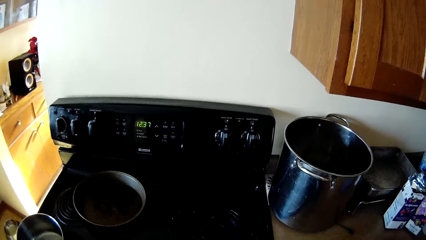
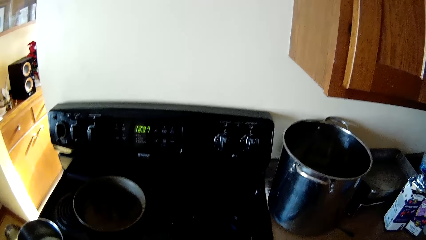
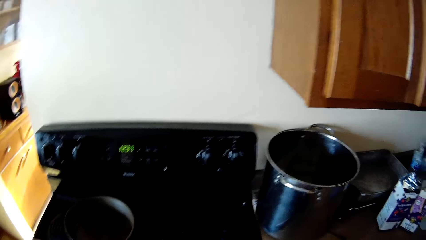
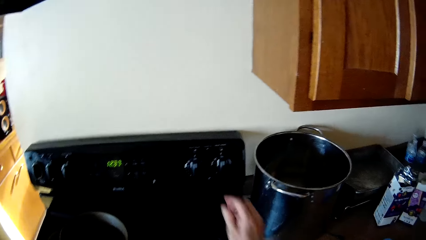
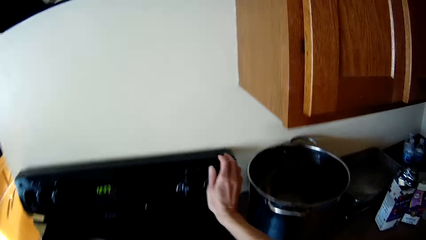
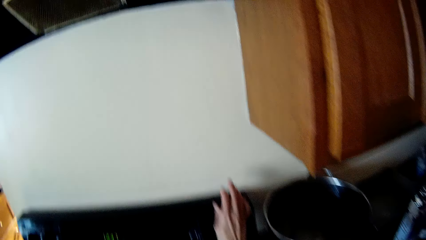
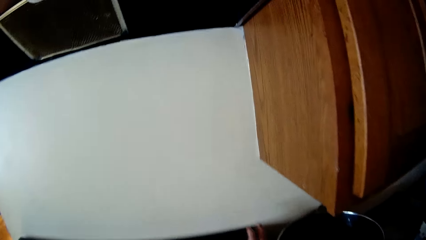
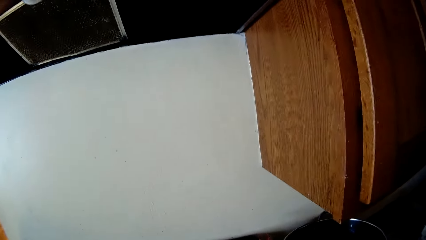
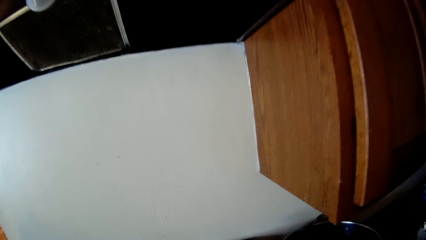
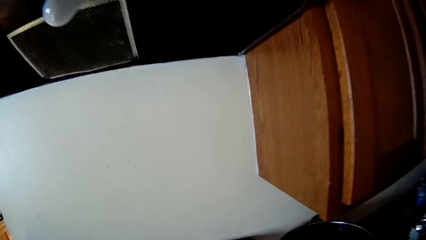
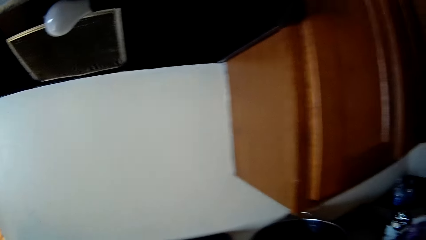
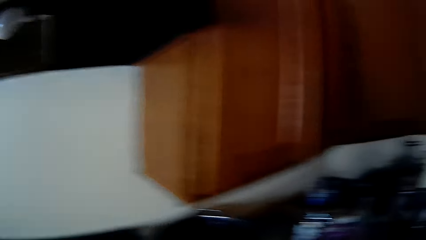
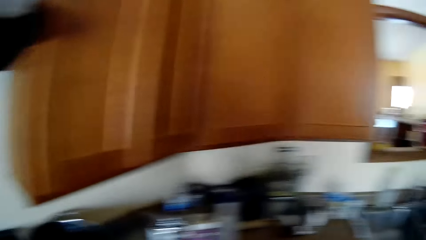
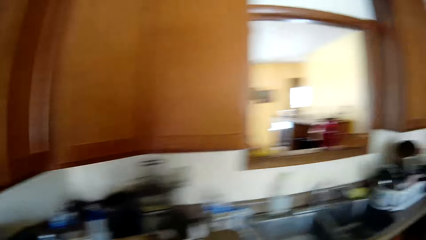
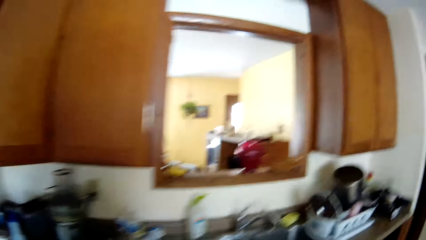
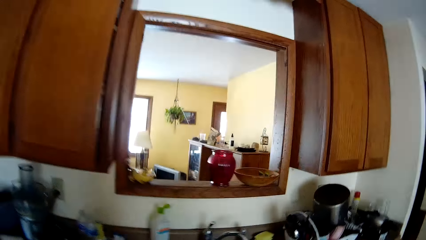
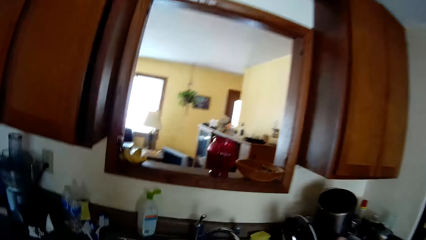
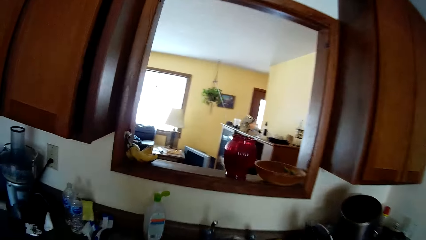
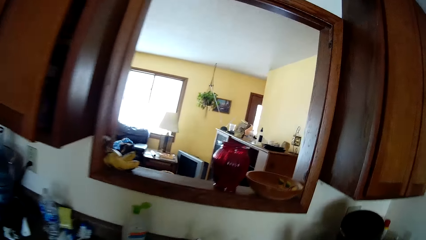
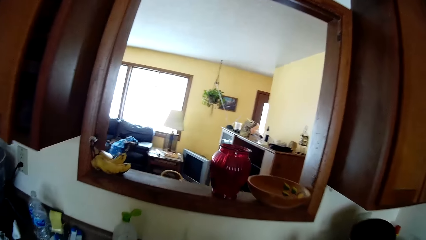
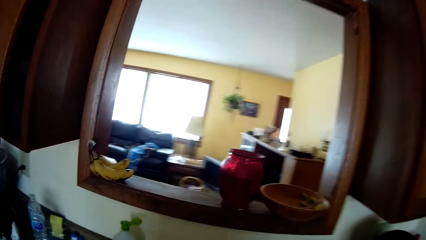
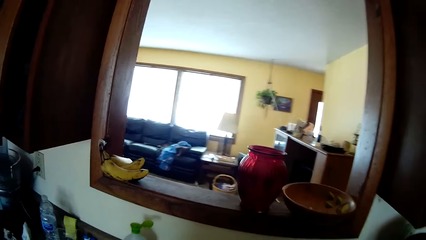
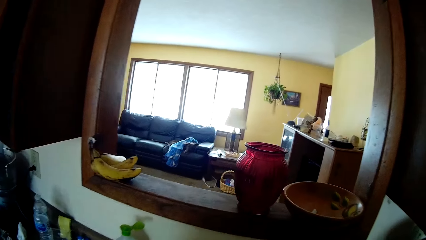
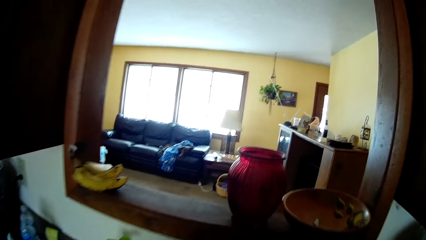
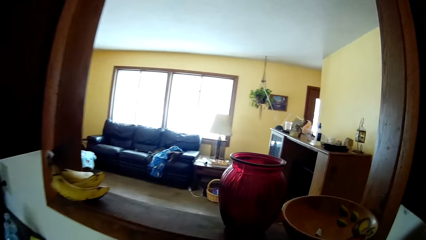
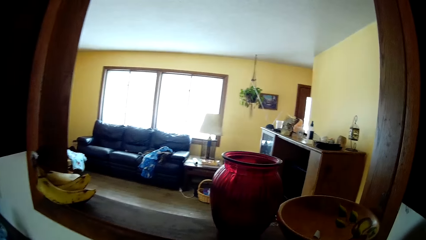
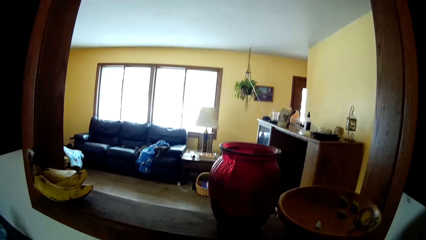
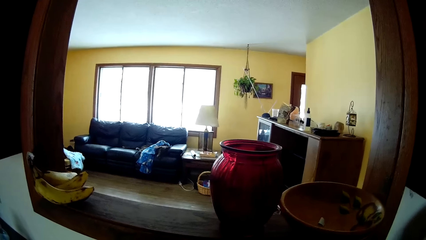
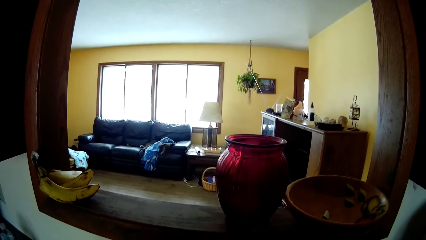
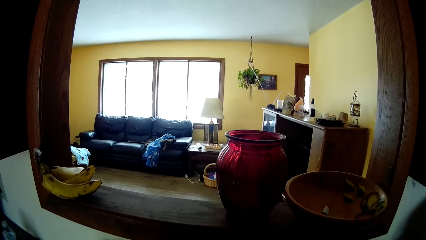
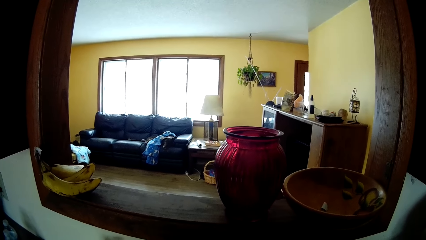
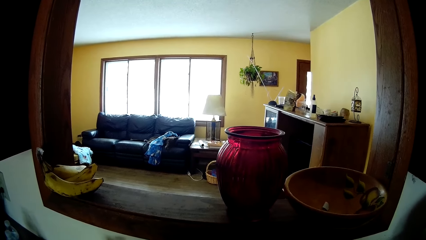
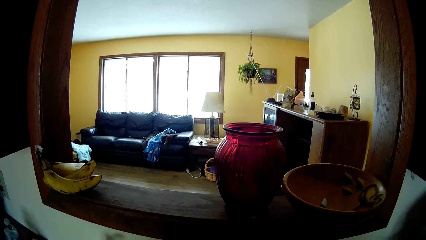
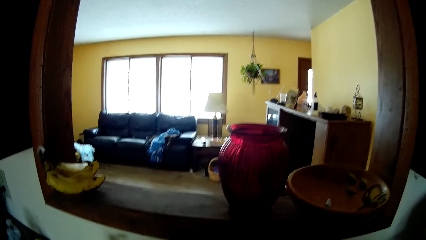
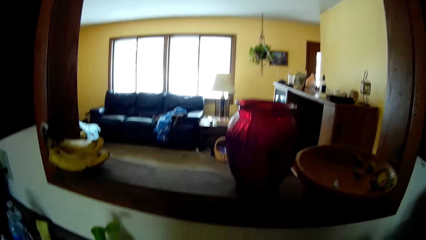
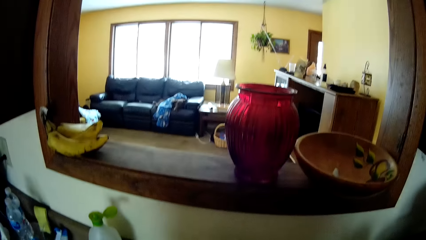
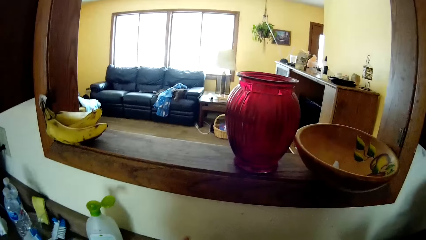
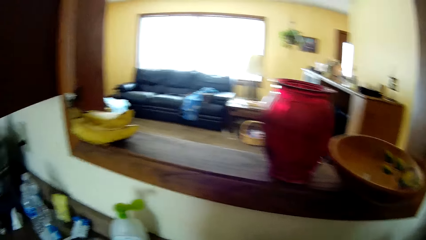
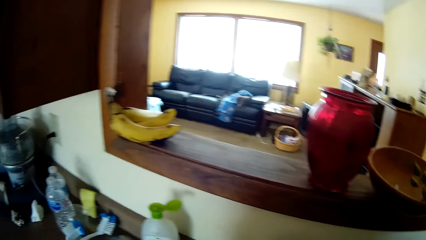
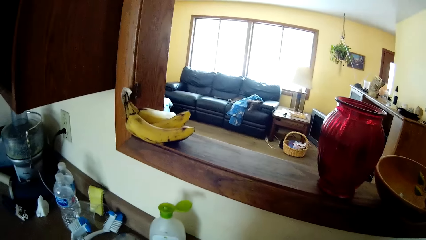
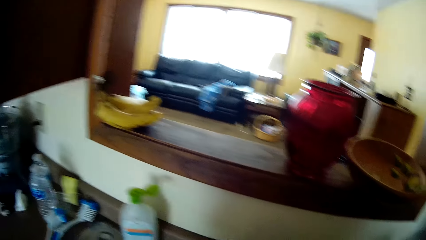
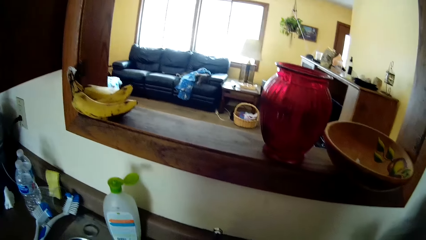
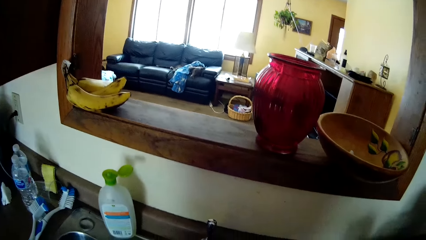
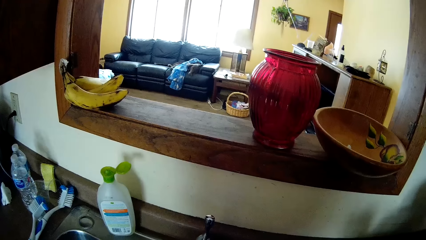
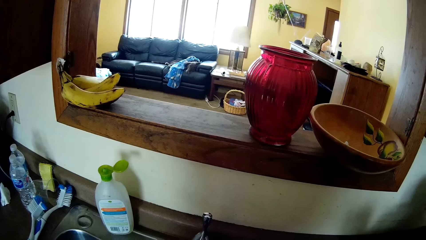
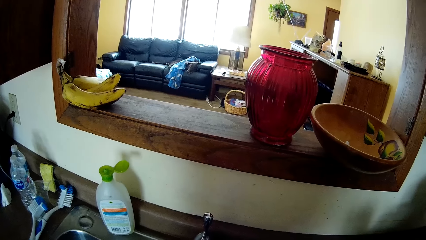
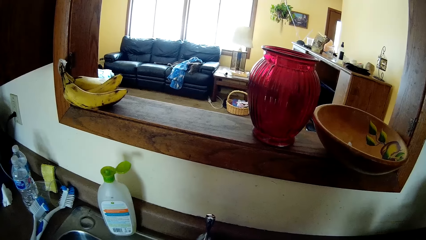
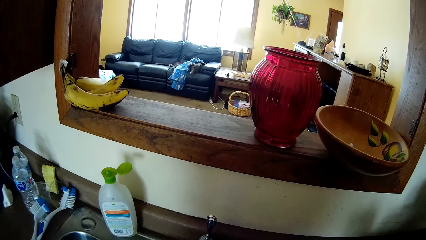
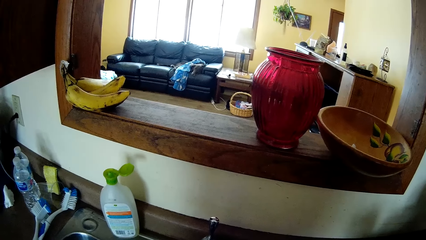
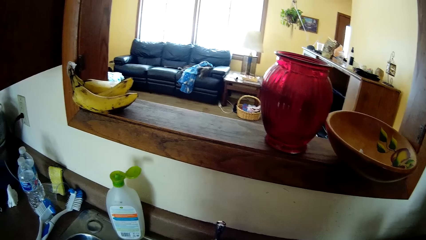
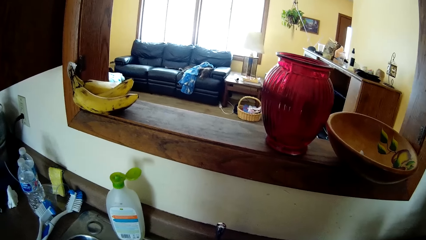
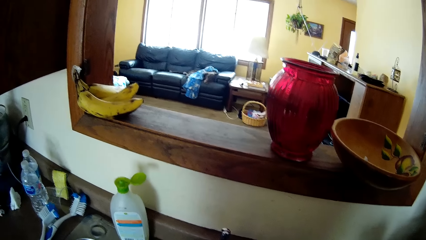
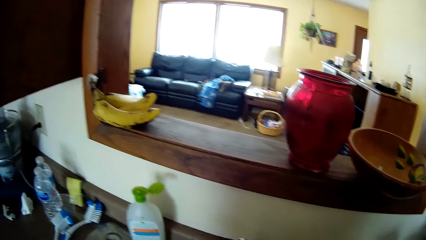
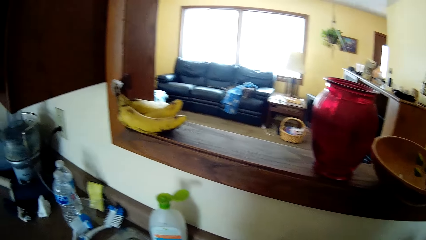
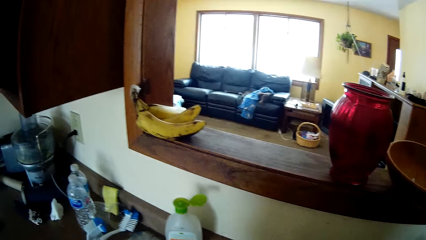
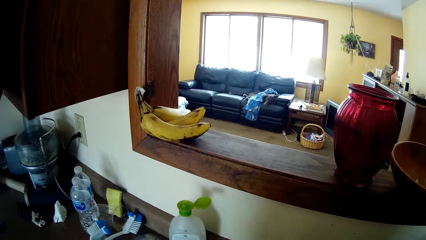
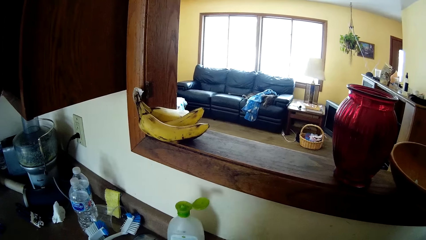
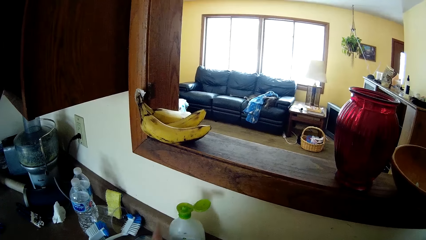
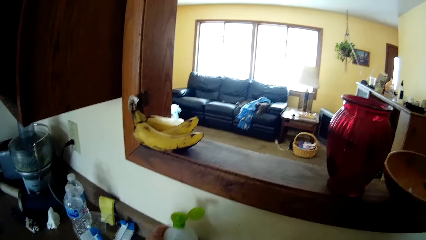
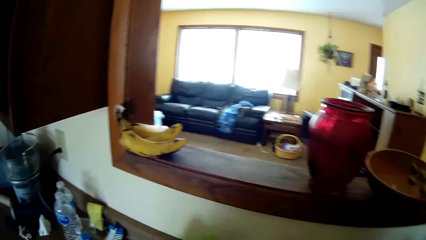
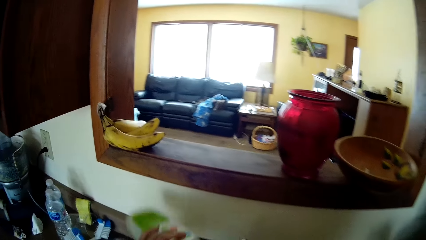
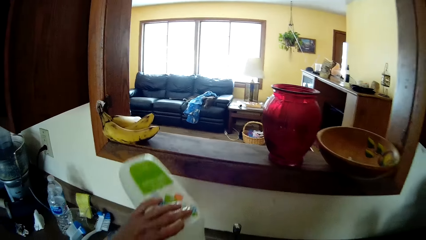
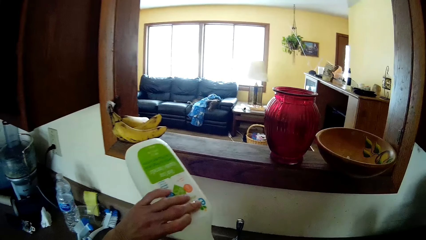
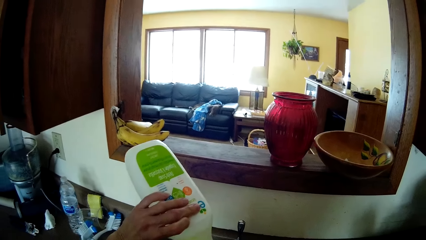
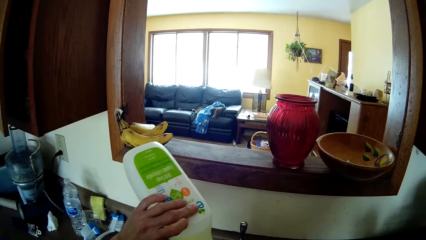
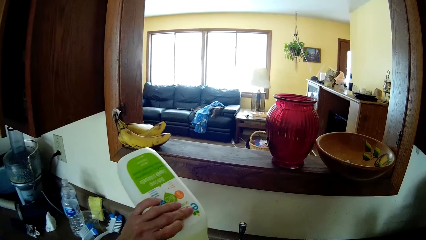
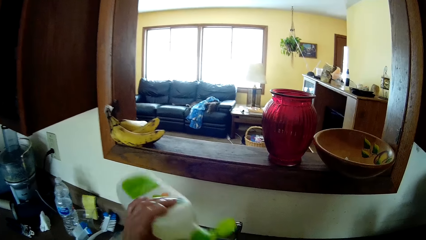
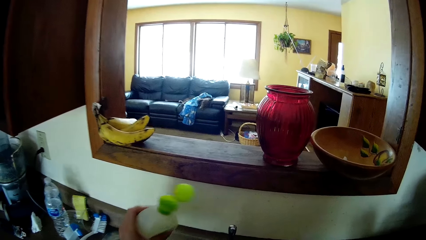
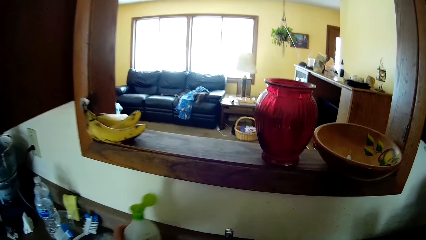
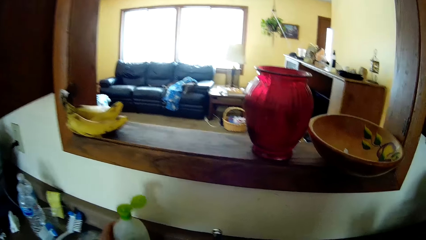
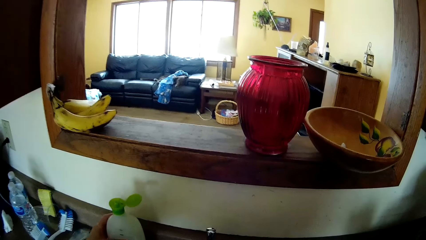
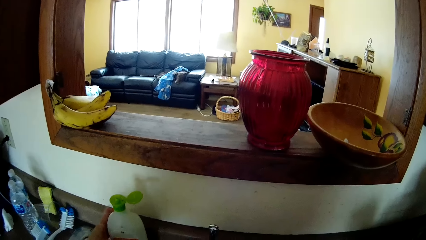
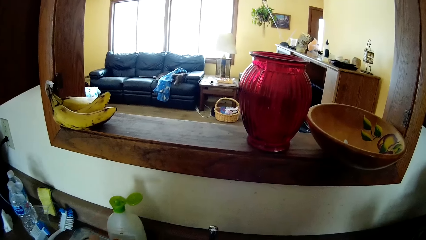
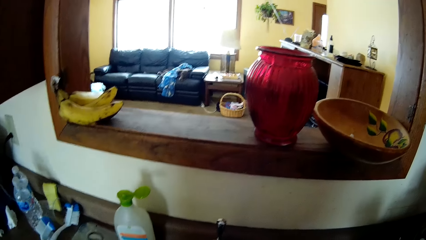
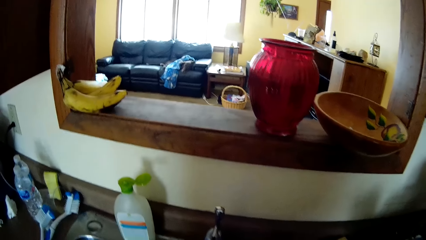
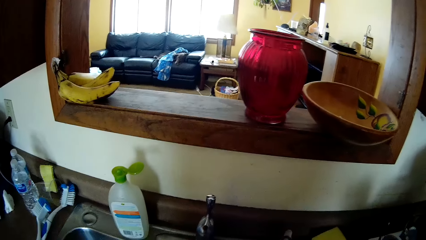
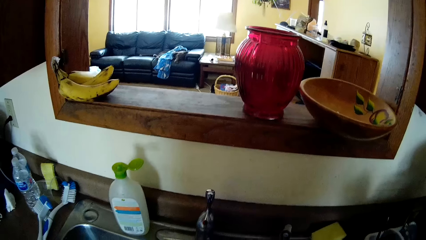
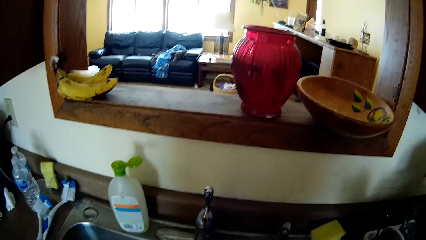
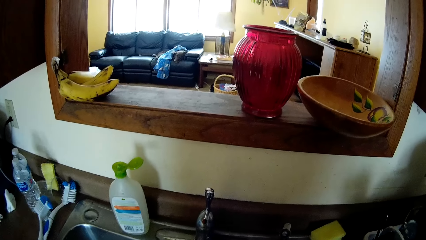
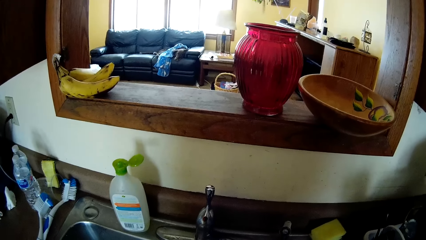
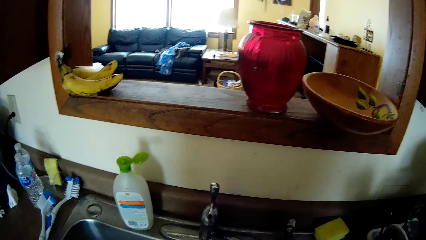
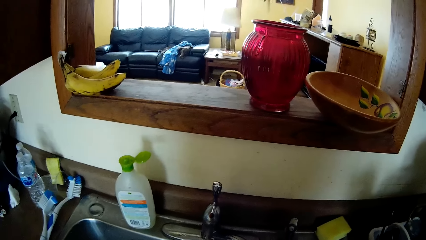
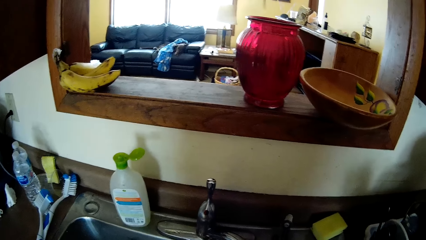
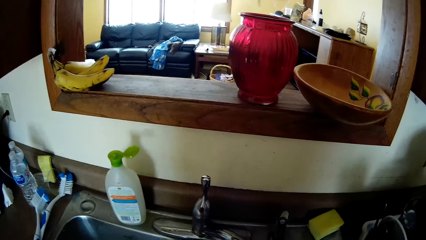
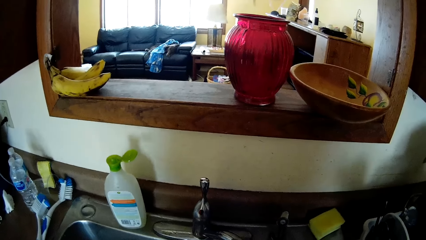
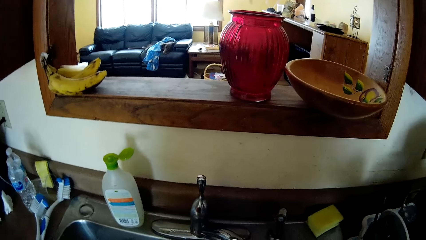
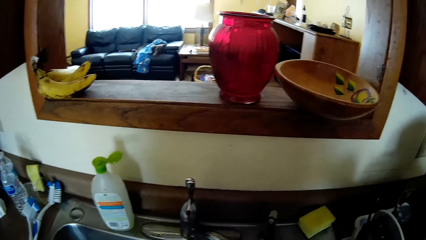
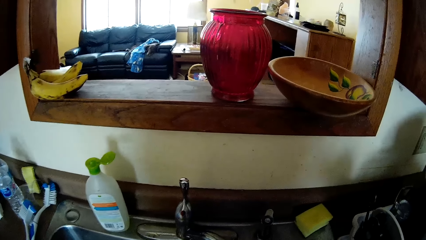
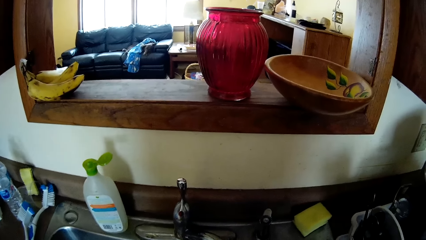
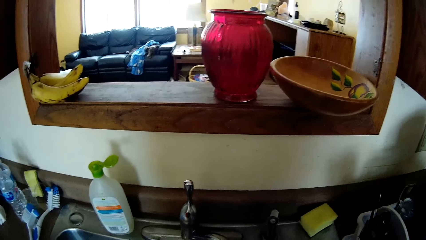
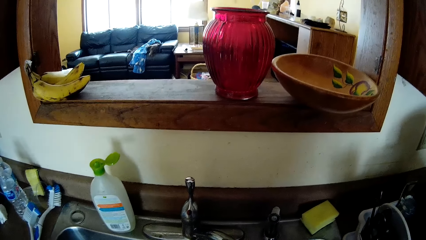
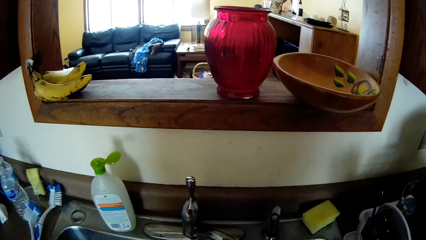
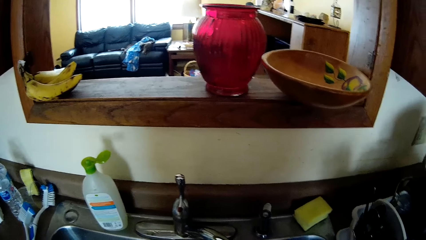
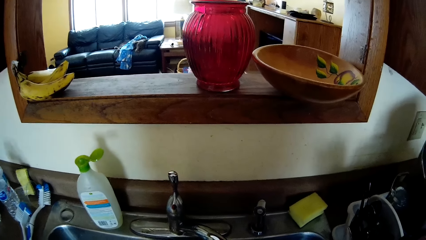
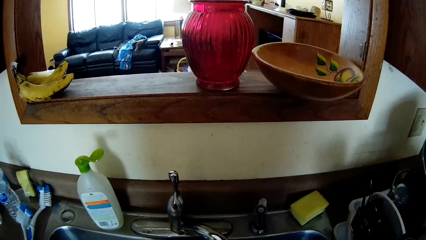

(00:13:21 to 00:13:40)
The camera wearer touches on a cooker. They move around and look around. They pour a detergent on something. They put the detergent on the counter. They open the tap.
